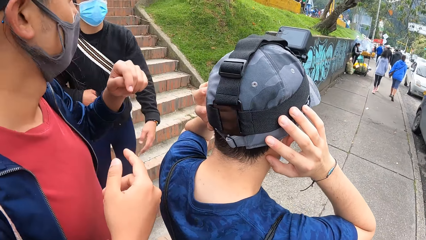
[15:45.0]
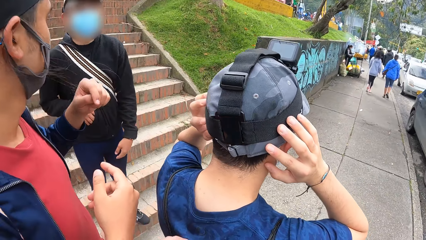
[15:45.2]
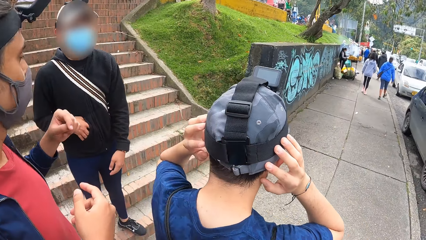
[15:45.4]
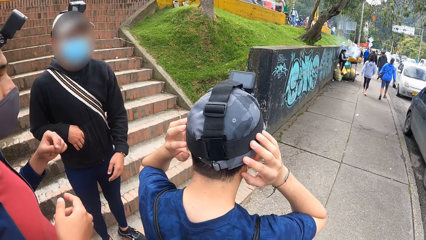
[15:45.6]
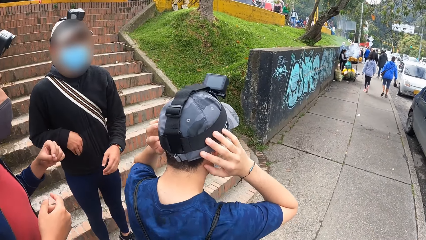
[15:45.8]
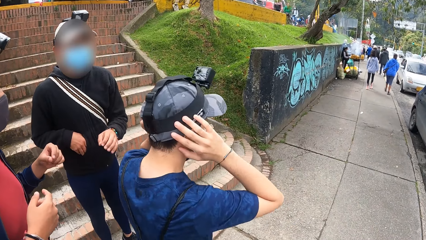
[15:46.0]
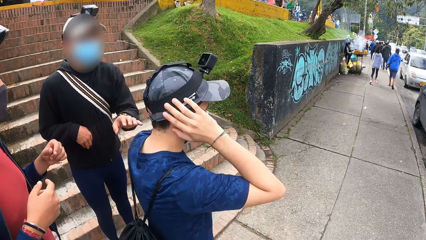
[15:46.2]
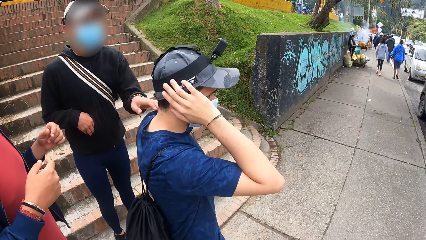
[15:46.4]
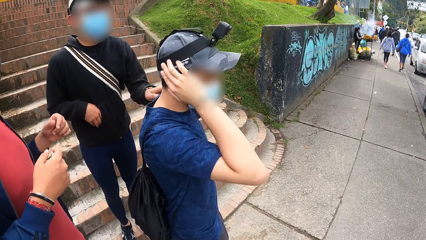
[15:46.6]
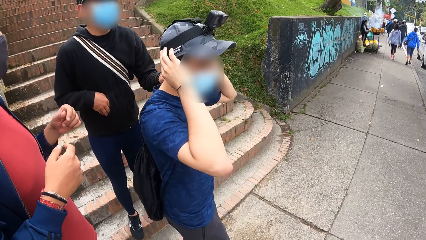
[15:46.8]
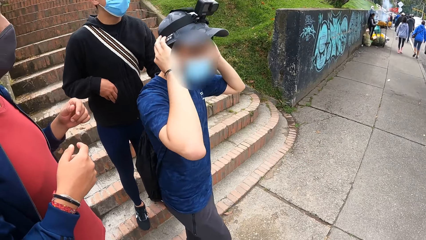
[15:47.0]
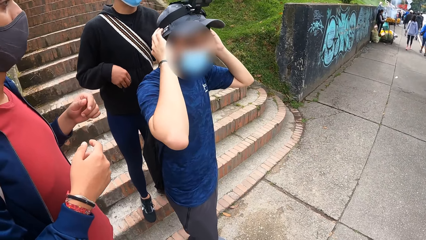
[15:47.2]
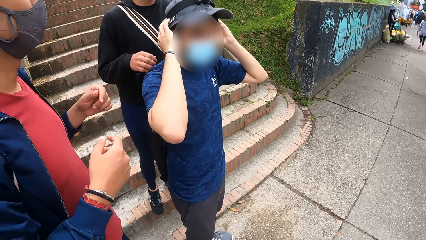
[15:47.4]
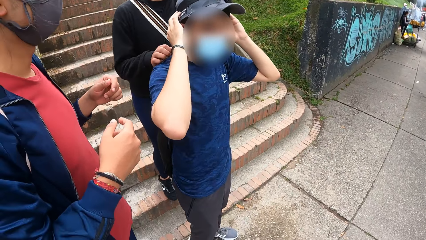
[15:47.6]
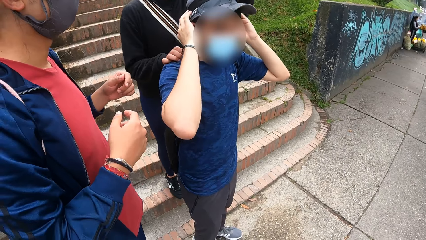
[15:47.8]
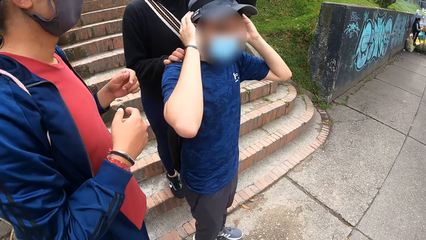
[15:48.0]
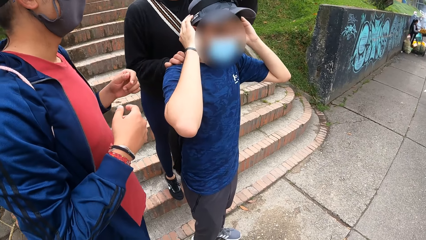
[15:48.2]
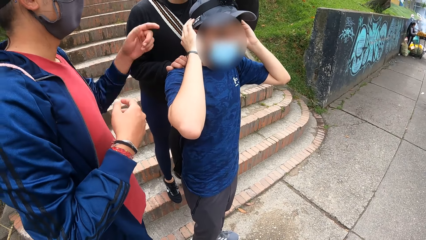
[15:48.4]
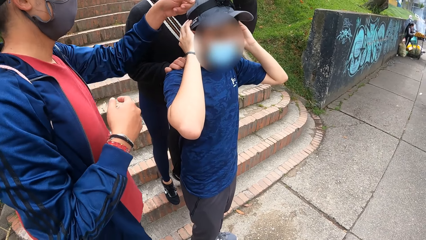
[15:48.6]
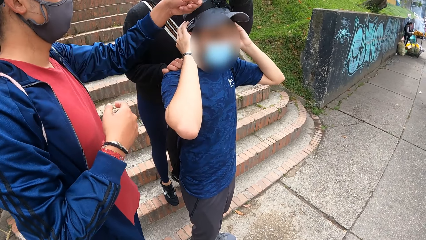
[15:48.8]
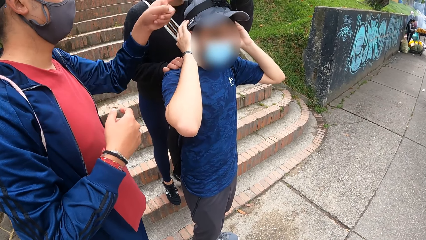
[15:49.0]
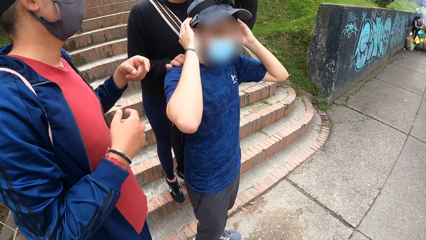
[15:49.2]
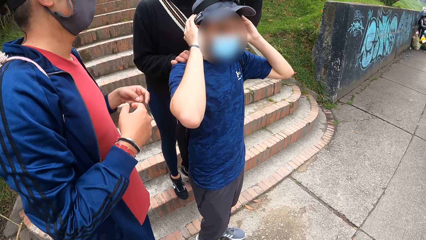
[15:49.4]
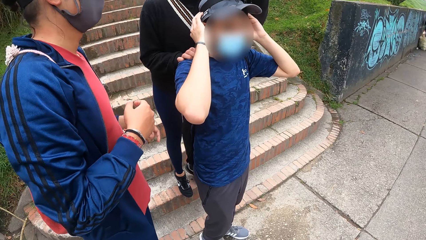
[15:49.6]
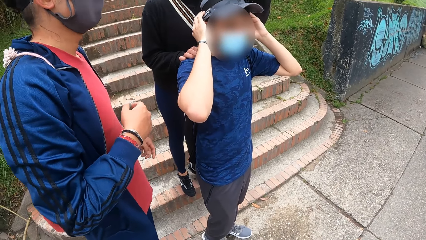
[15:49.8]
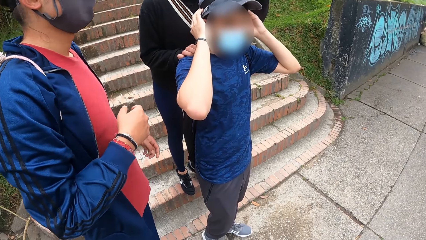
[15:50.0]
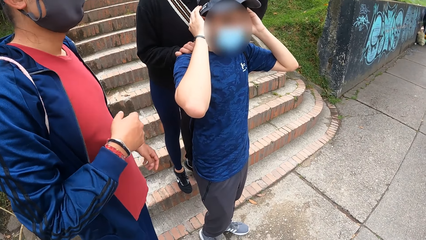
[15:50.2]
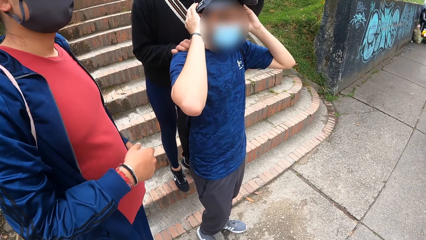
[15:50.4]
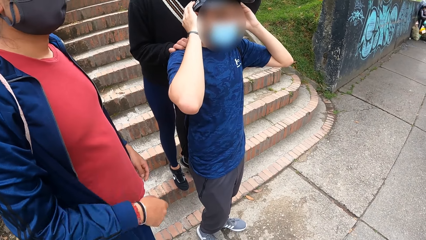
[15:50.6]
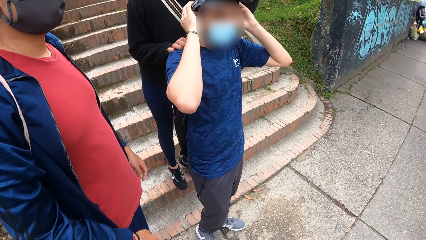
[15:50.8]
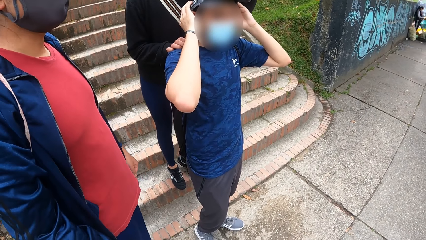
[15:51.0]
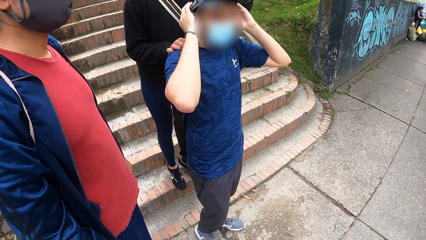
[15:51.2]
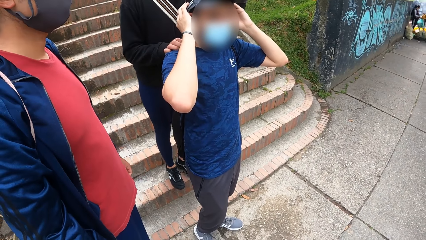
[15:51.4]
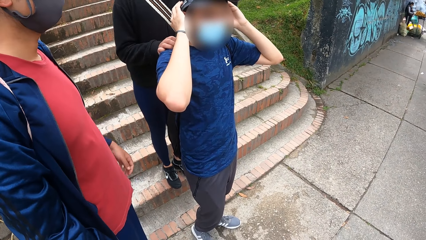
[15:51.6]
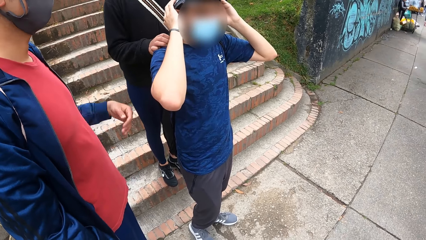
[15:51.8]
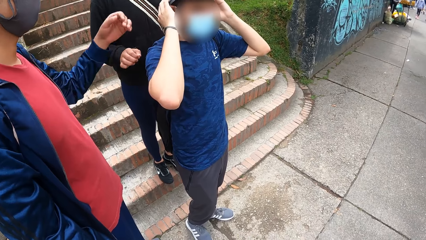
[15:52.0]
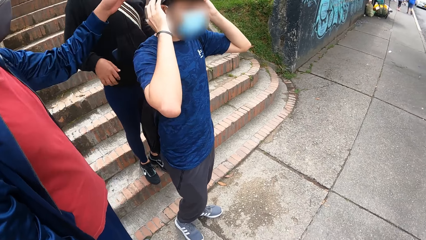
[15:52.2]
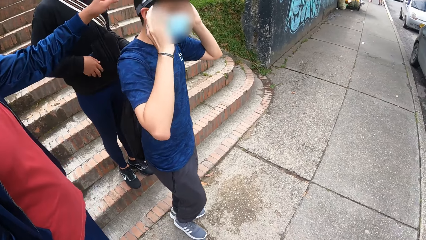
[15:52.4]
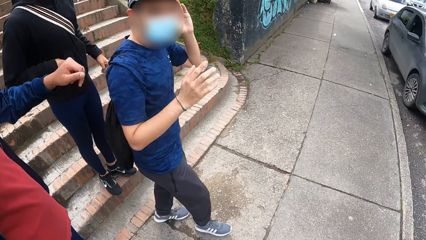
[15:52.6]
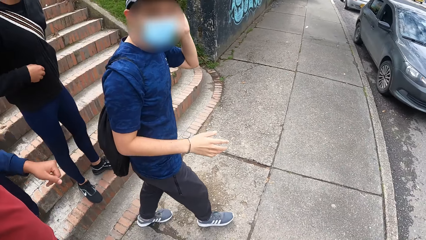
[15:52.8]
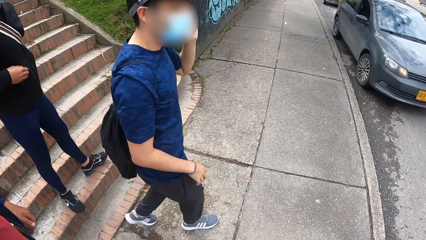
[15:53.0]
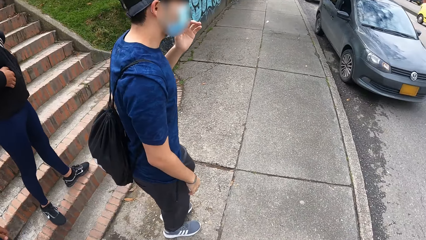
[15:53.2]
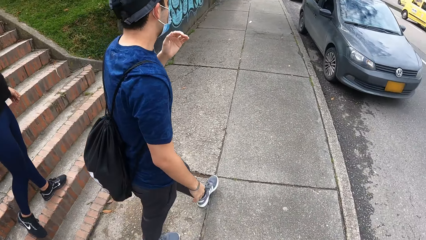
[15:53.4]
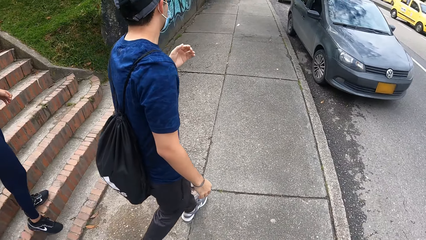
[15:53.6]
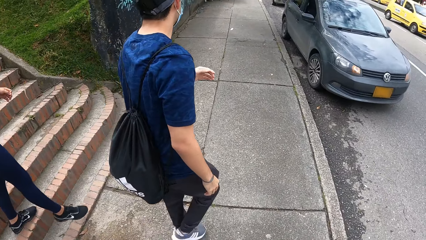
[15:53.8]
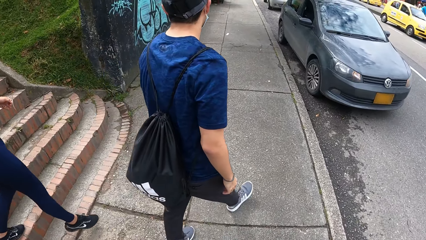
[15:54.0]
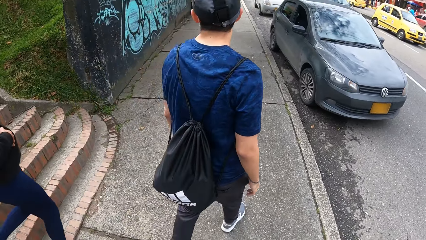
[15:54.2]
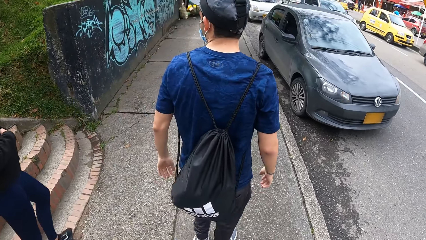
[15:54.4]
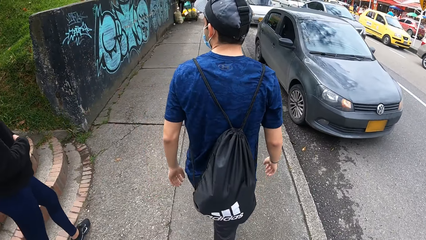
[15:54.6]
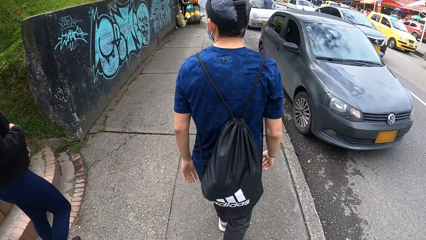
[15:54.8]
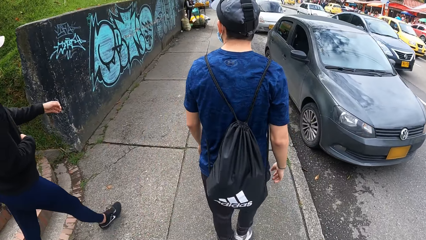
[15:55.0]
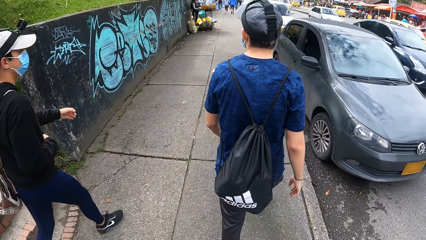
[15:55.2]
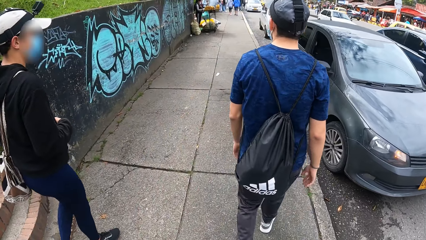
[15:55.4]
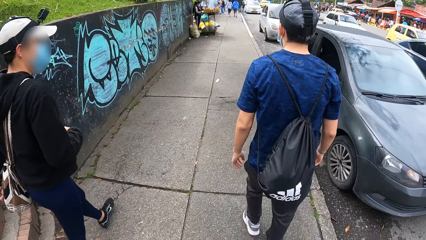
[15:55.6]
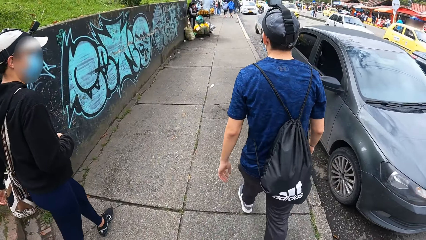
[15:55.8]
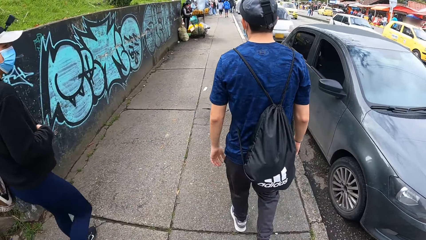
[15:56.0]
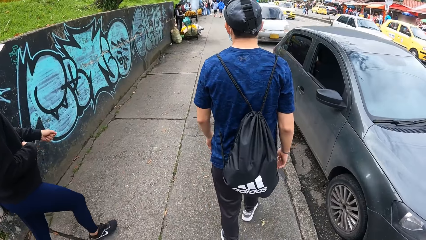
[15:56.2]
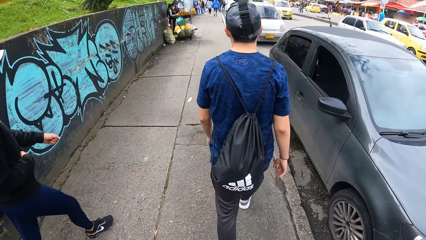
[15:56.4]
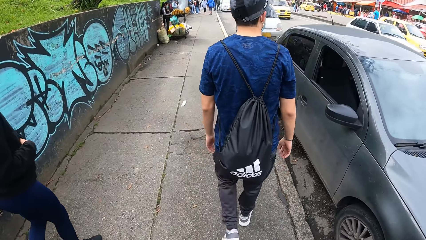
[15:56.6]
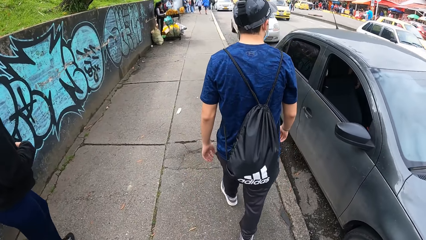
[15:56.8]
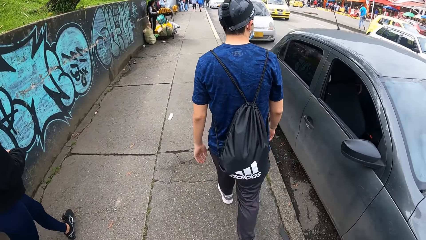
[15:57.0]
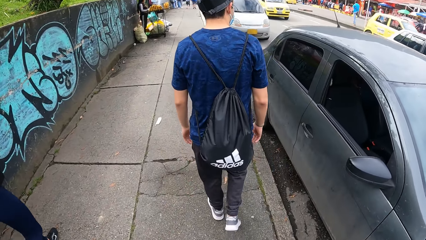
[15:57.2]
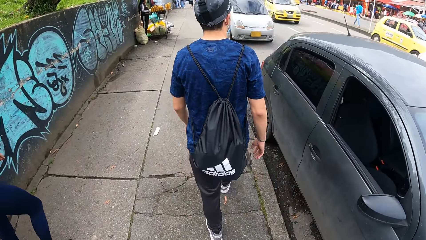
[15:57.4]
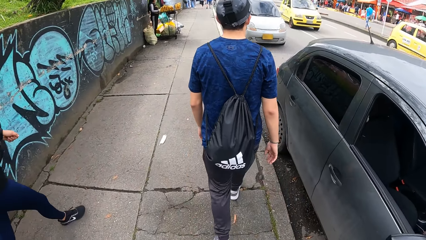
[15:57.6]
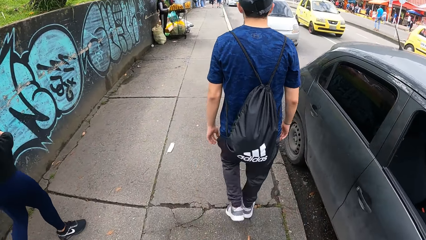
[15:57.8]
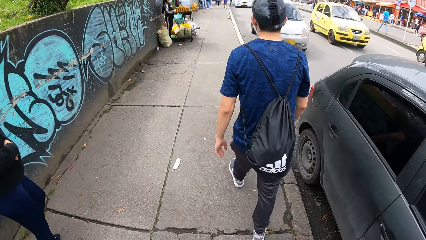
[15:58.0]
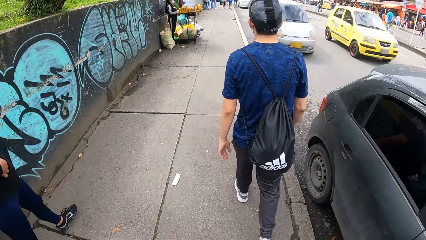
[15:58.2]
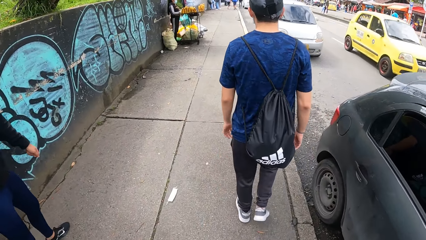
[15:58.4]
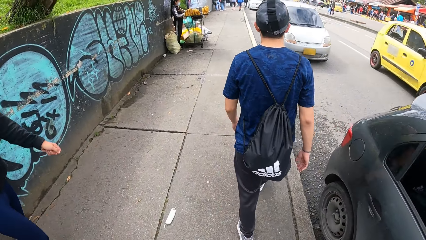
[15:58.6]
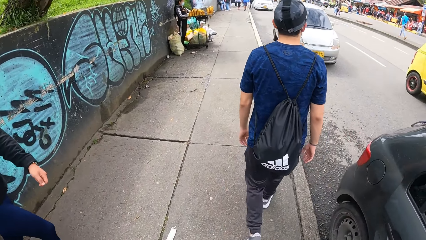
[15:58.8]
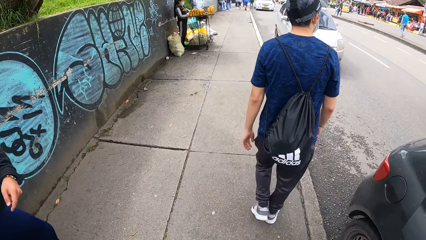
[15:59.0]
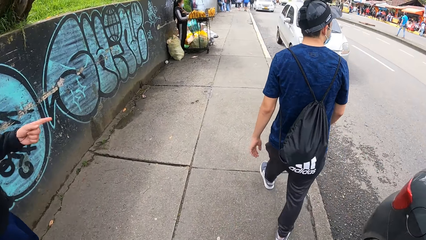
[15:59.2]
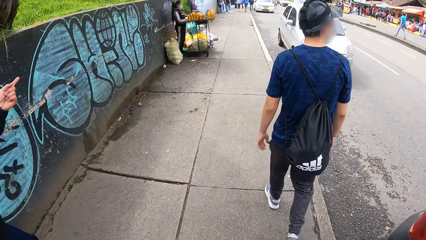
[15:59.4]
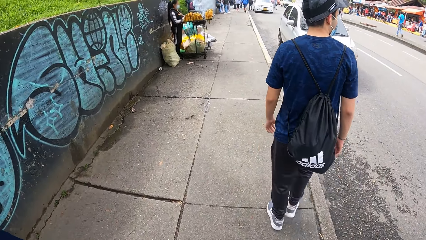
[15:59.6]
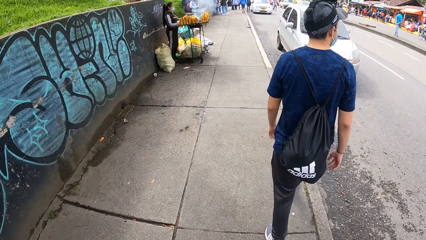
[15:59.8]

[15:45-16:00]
The man interacts with another man. The first man touches the other man's shoulders with hands. A third man interacts with the first man. The camera wearer walks on the sidewalk with the other man, the first man and the third man. A man walks on the roadside. The first man interacts with the camera wearer and the third man.
